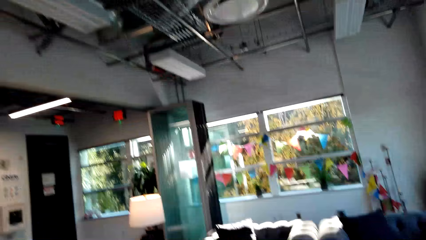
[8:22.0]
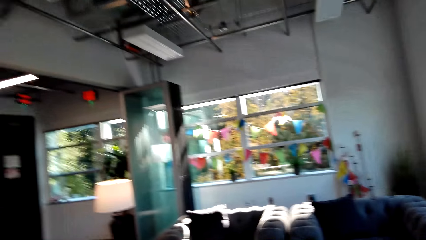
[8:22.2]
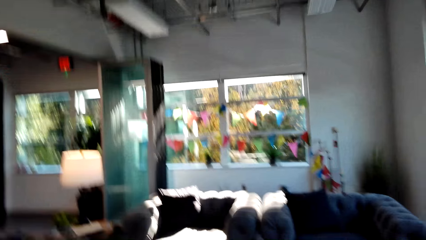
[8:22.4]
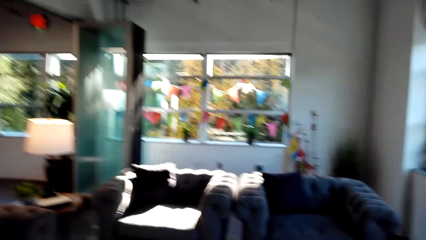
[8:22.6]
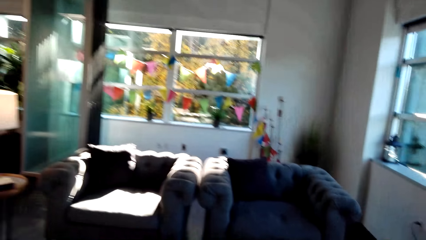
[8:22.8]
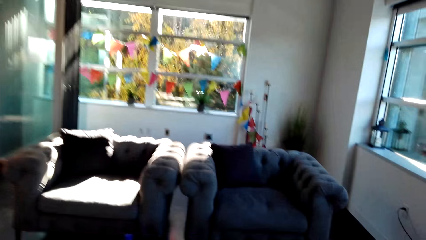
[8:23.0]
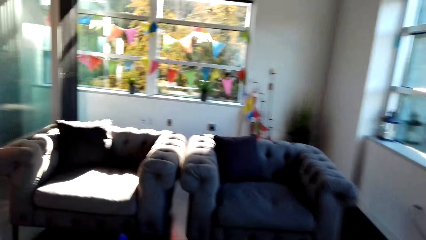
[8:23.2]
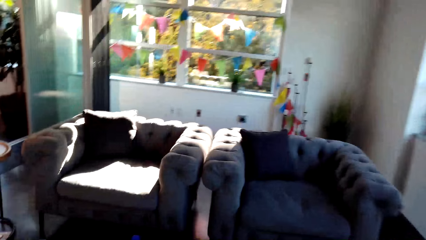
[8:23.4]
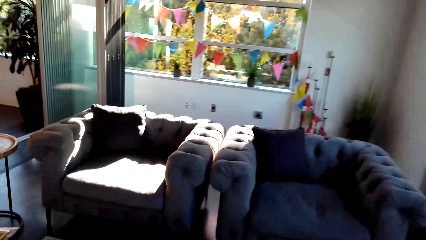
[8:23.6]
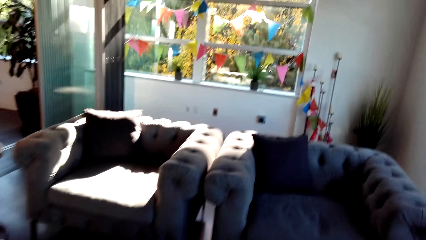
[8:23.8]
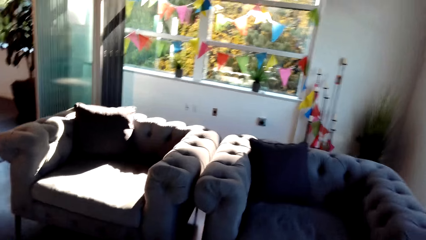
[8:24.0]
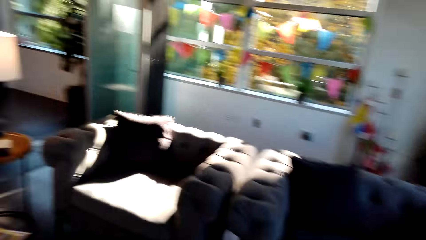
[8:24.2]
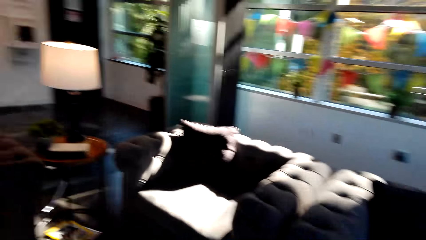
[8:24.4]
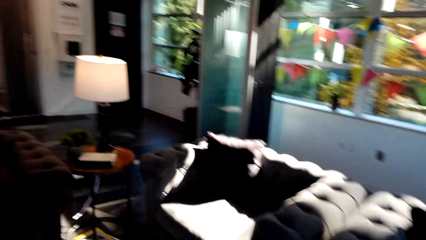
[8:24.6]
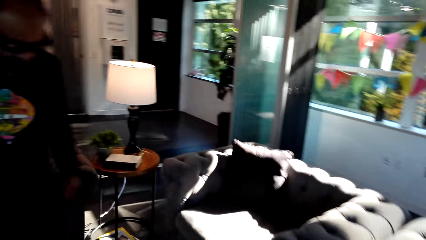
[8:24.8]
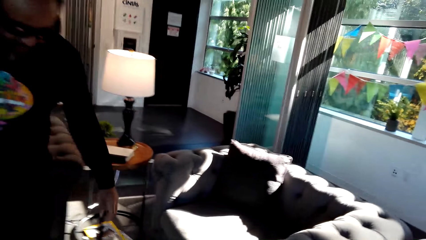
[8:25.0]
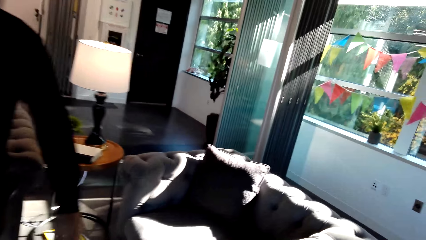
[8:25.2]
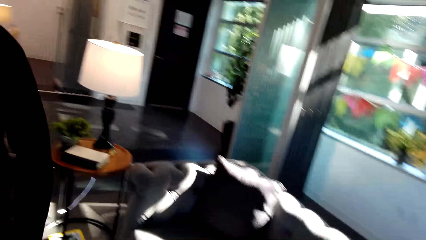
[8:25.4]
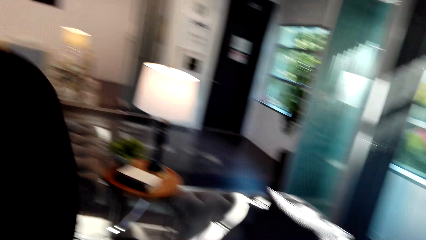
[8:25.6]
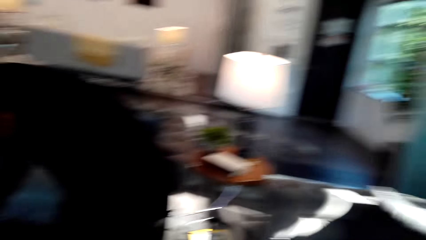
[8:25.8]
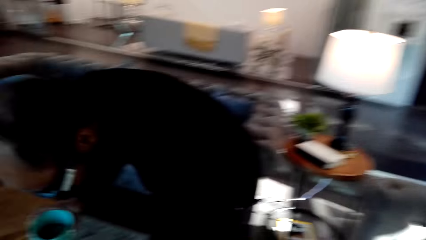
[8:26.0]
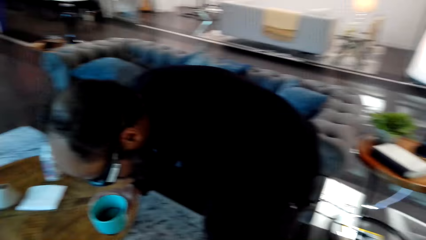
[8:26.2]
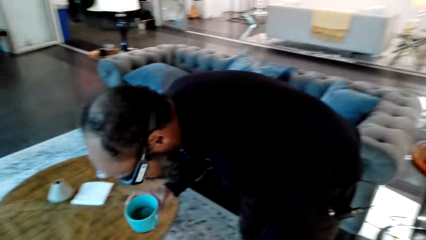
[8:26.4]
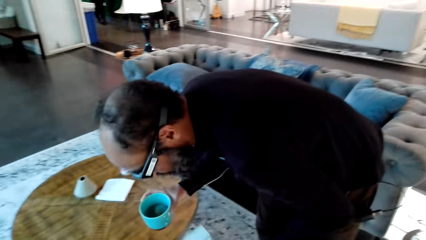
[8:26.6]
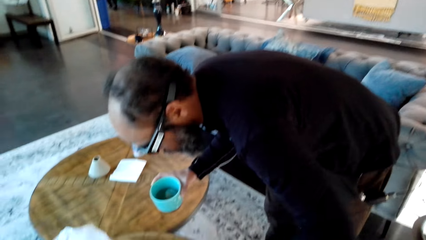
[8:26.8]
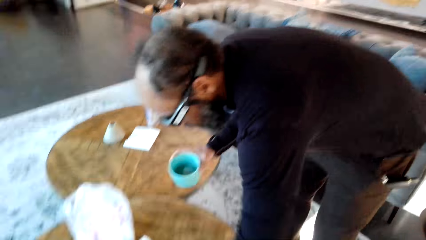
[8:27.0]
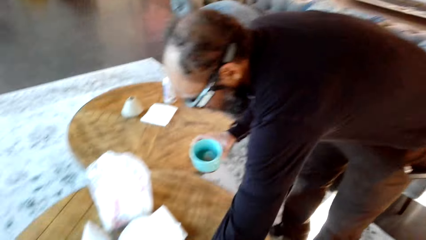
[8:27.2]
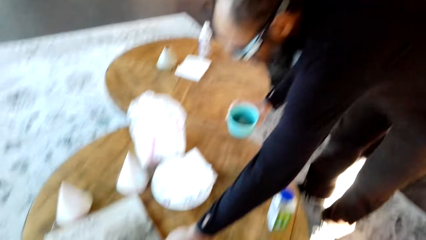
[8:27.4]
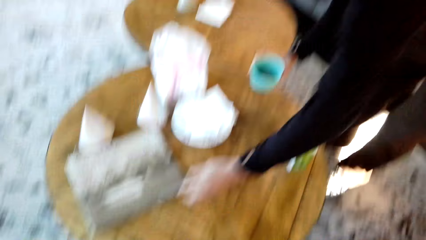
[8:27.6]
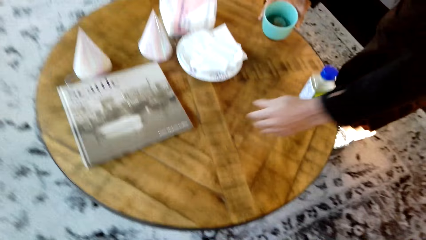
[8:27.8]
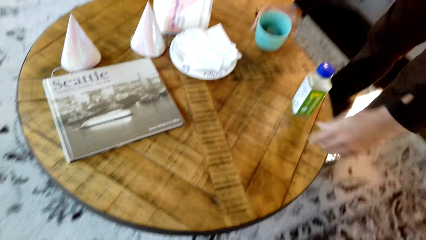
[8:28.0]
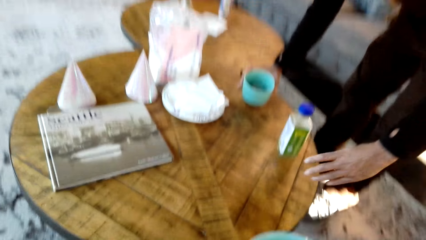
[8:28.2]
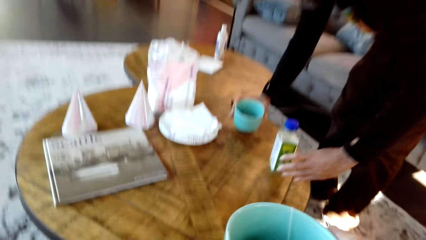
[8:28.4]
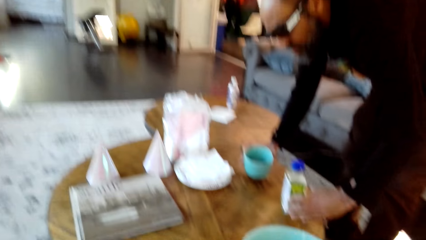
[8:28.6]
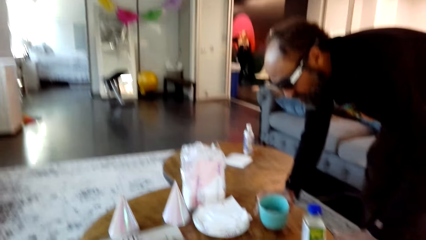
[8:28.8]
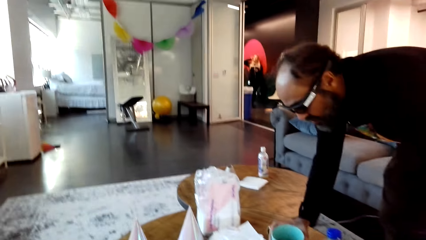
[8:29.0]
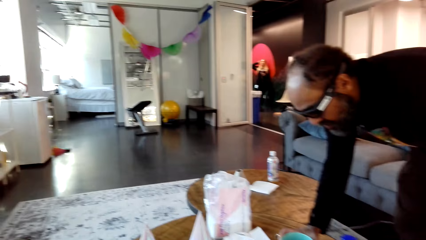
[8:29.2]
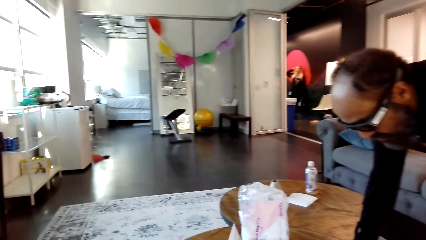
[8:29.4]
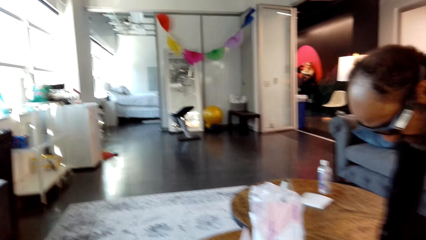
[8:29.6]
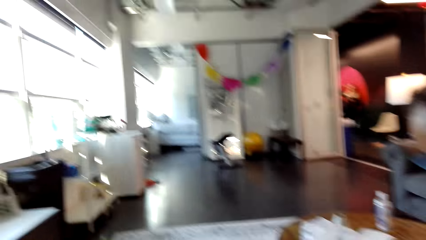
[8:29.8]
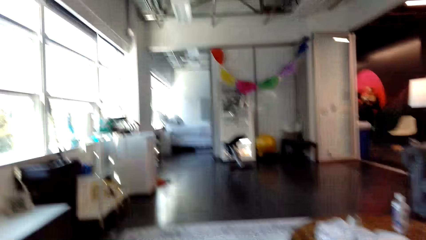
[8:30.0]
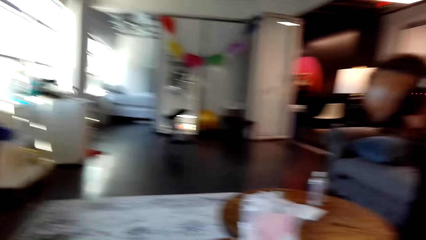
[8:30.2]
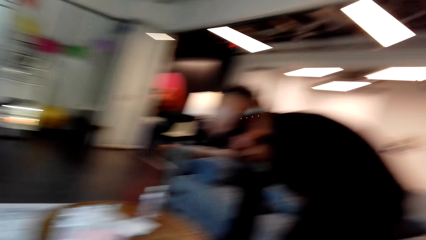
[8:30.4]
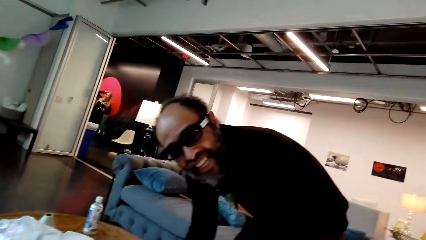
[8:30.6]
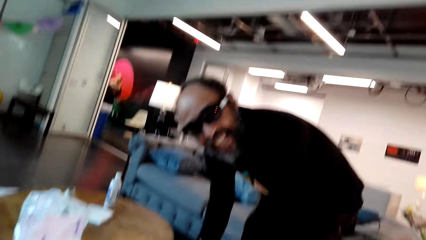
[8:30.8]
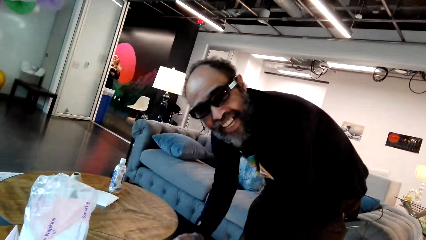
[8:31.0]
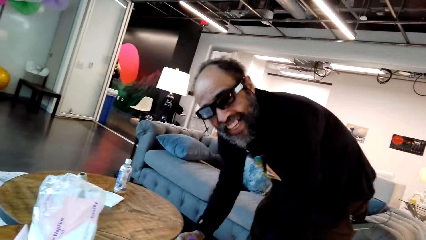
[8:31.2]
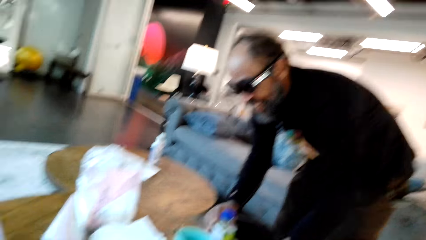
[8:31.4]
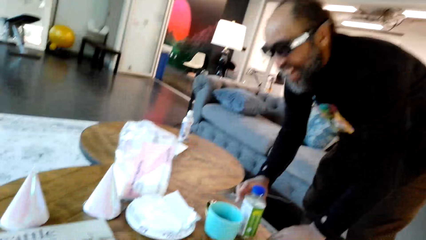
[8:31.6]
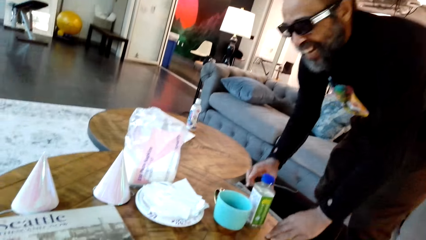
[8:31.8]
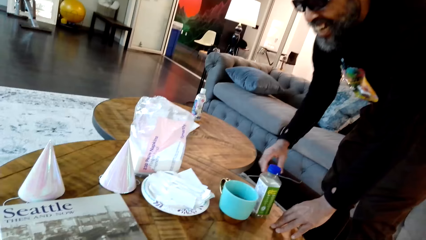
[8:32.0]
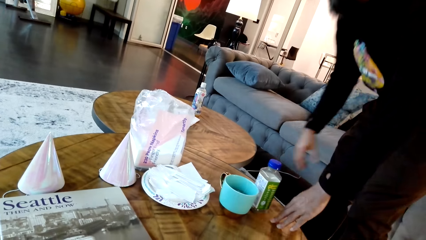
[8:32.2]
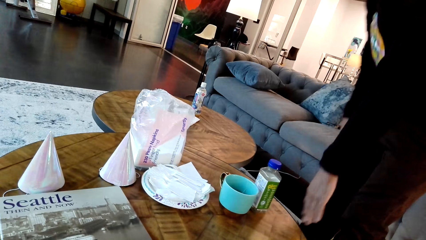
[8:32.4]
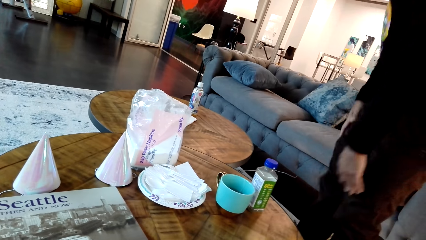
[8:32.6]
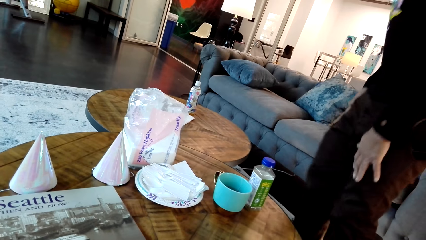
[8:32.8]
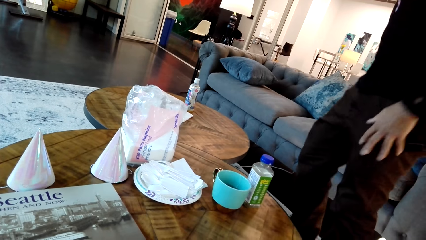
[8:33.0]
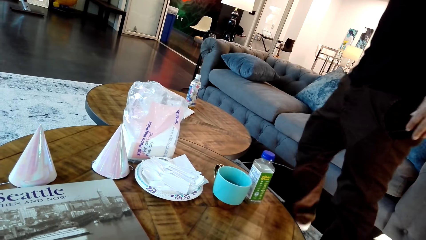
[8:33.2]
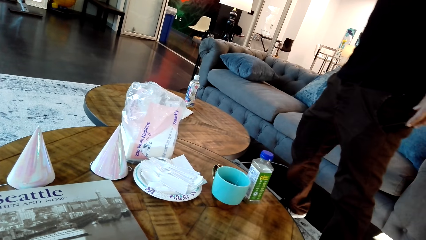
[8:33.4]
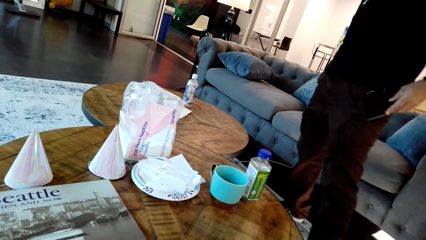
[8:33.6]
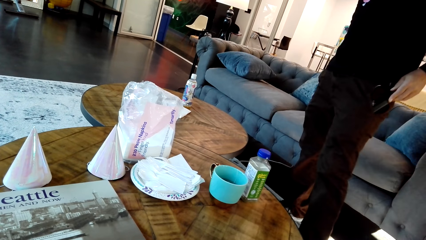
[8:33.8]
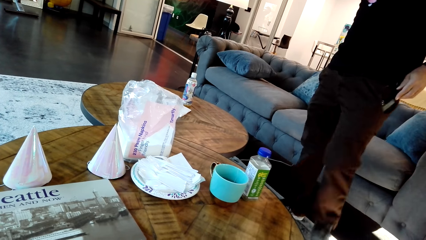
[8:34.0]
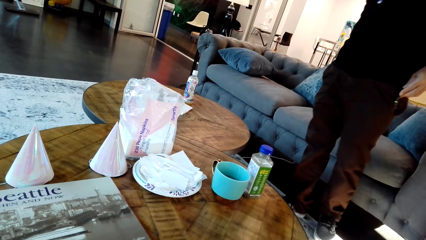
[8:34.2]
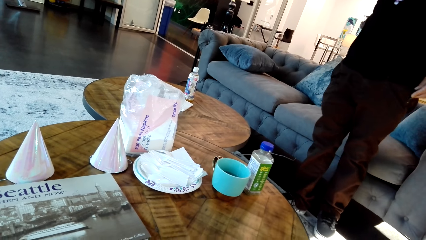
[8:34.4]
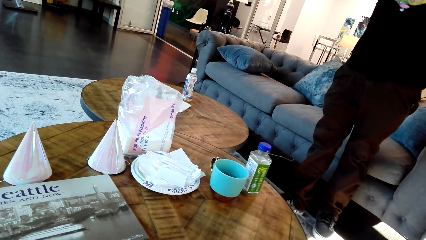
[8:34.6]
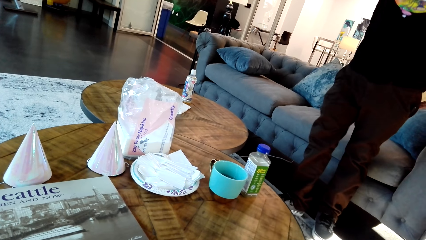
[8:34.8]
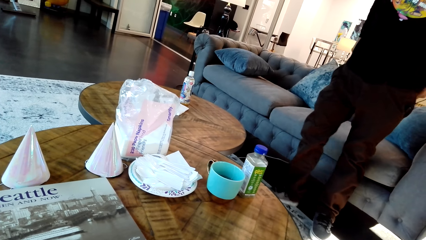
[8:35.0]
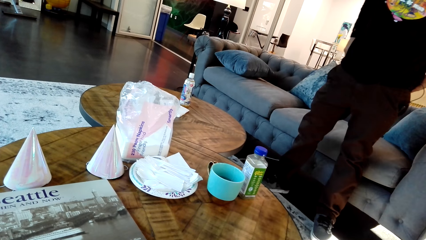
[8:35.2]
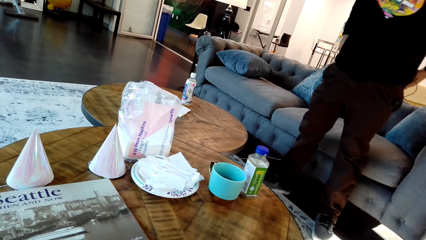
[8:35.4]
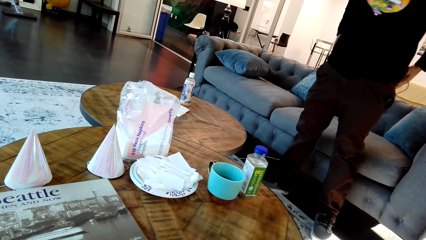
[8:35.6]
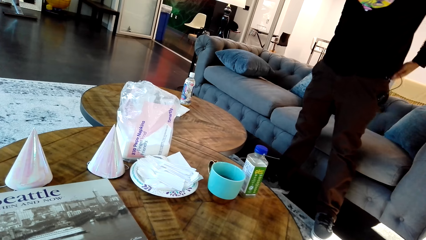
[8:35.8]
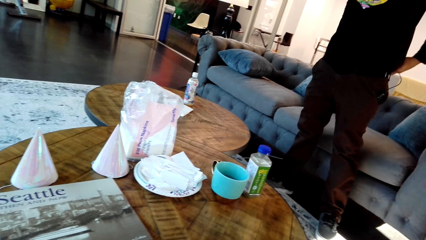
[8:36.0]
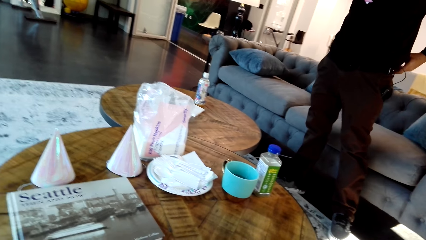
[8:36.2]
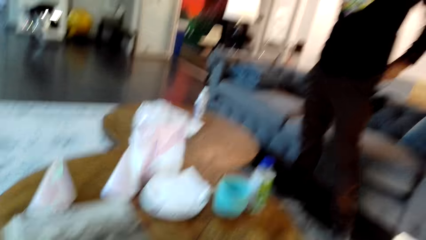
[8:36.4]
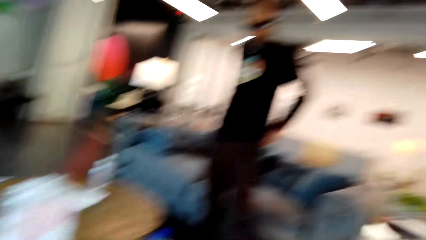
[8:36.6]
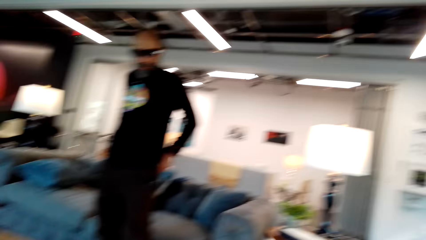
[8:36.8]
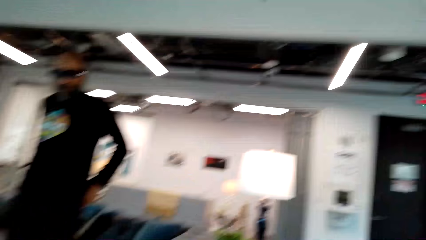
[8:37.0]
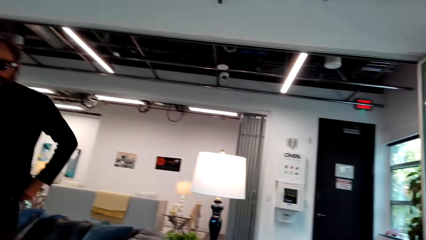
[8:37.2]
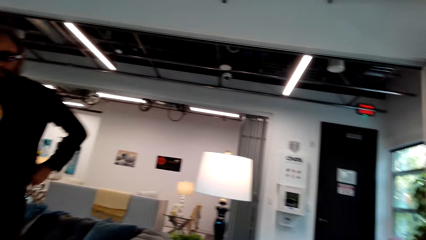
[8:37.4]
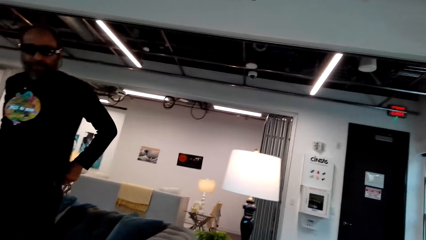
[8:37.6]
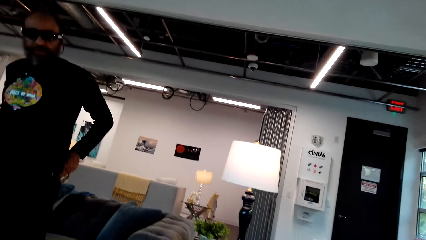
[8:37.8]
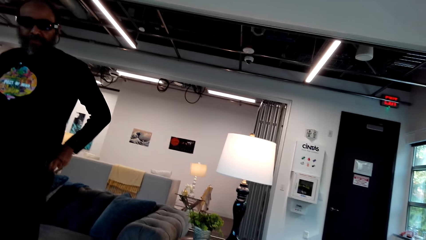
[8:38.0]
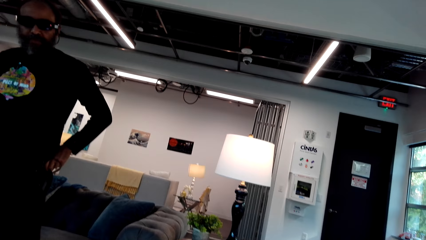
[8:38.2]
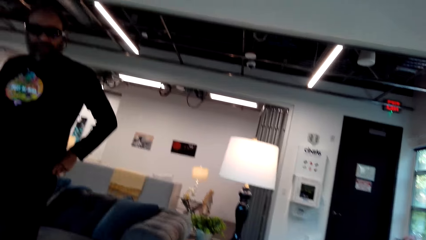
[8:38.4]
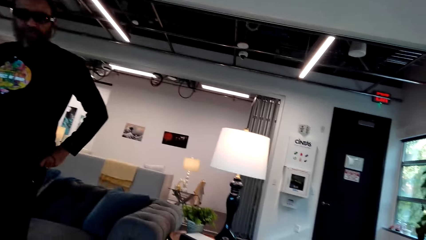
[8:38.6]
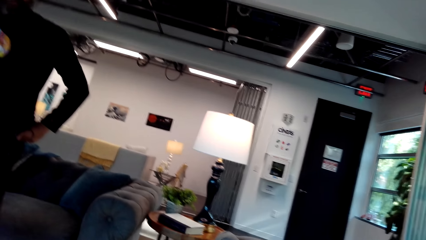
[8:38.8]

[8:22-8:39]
The camera wearer walks to the couch and sits on the couch. A man moves the bottle and puts down the cup. The camera wearer talks with the man. The man walks away from the table.
